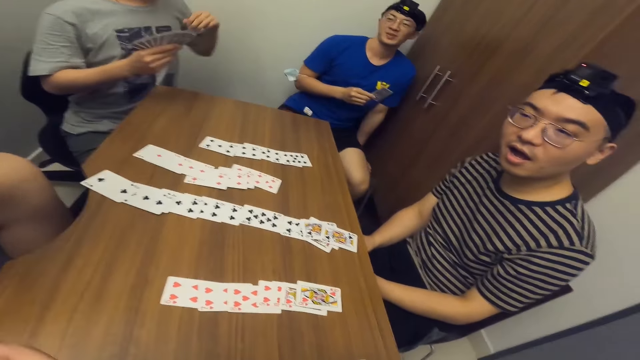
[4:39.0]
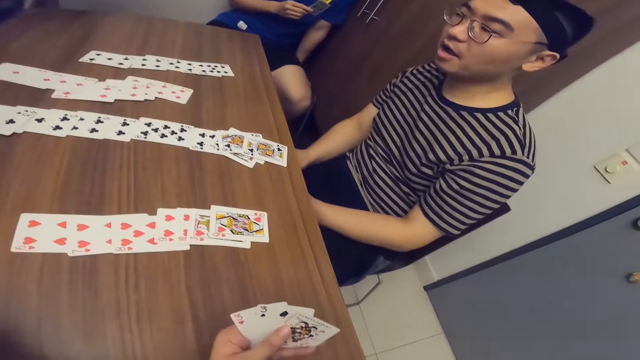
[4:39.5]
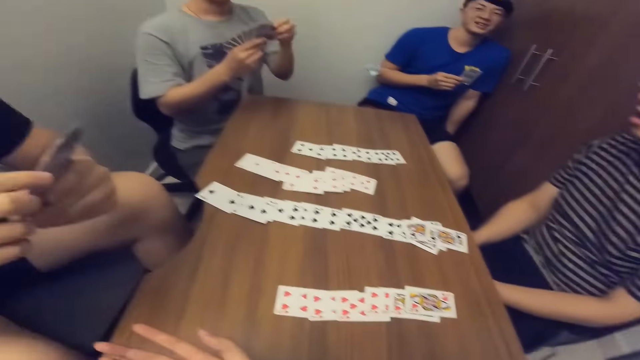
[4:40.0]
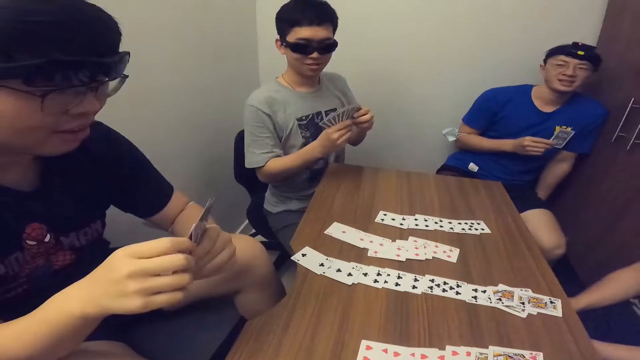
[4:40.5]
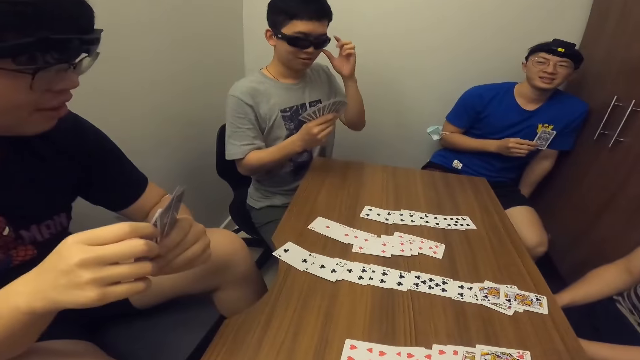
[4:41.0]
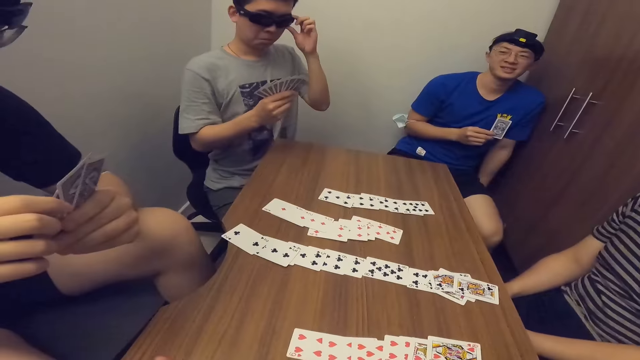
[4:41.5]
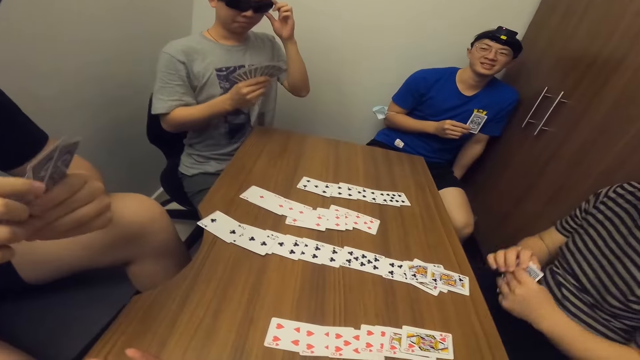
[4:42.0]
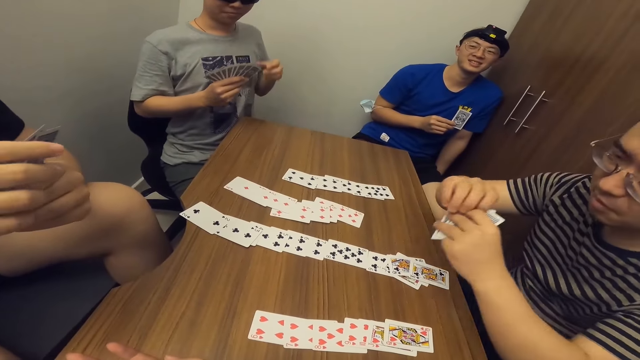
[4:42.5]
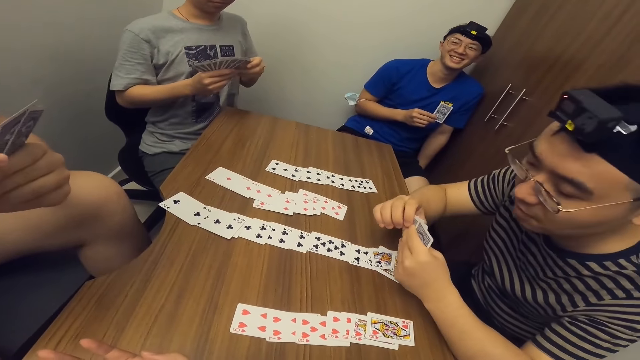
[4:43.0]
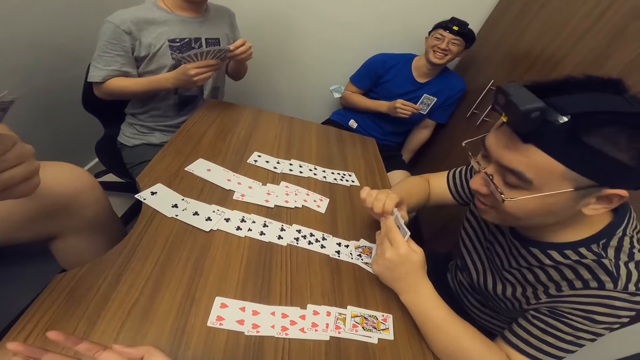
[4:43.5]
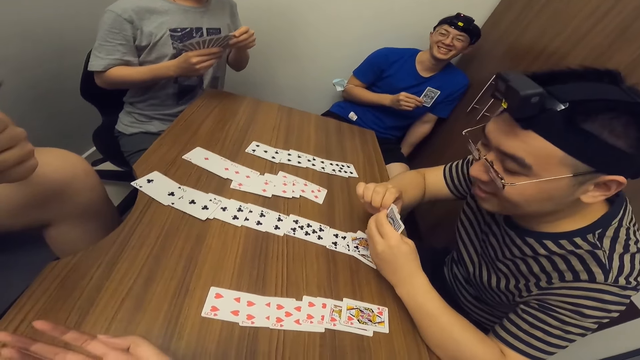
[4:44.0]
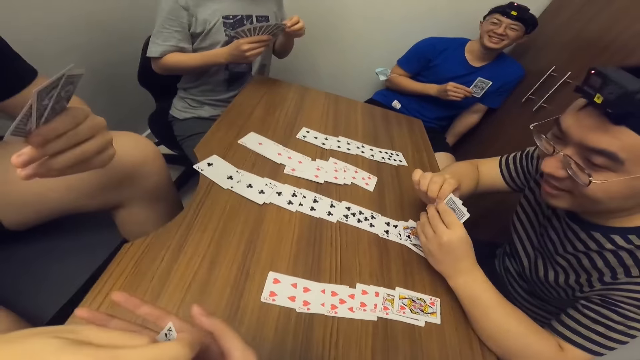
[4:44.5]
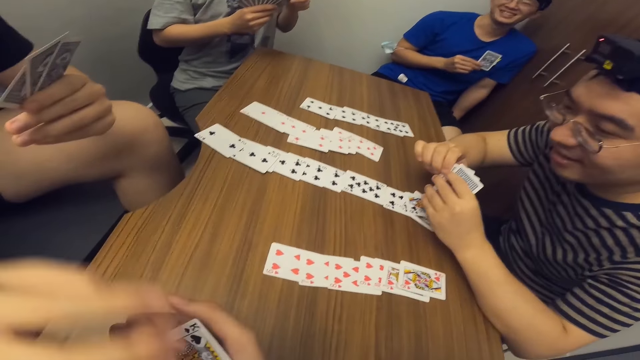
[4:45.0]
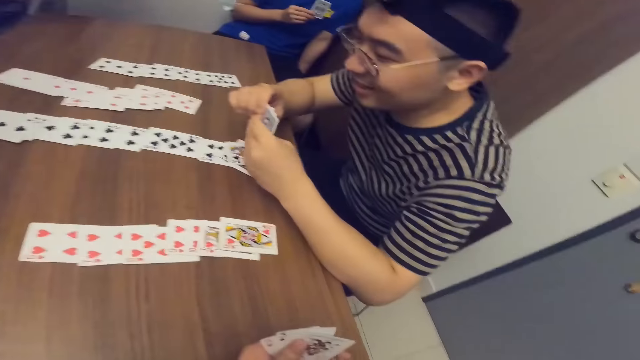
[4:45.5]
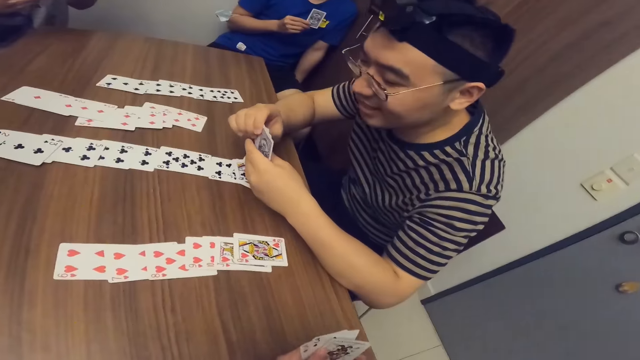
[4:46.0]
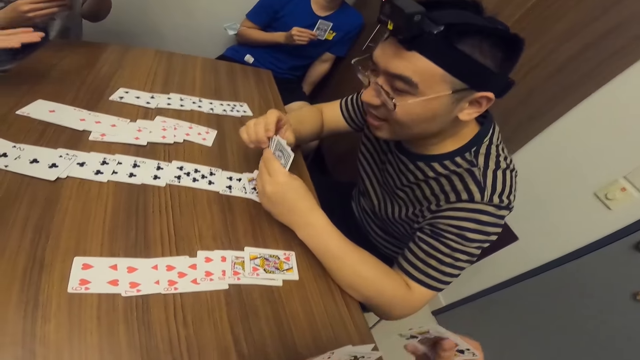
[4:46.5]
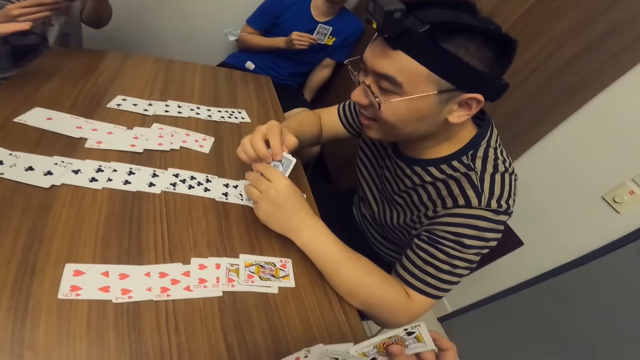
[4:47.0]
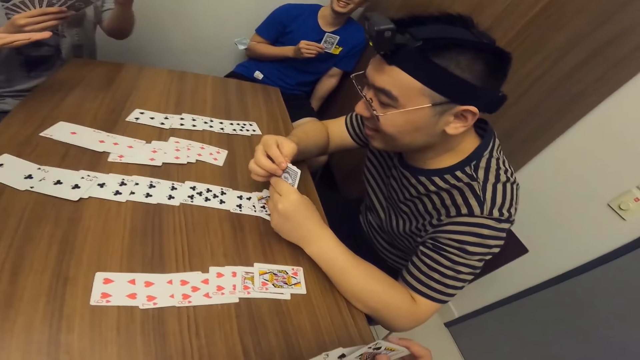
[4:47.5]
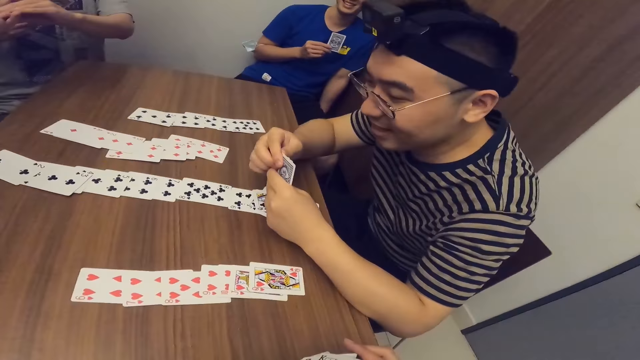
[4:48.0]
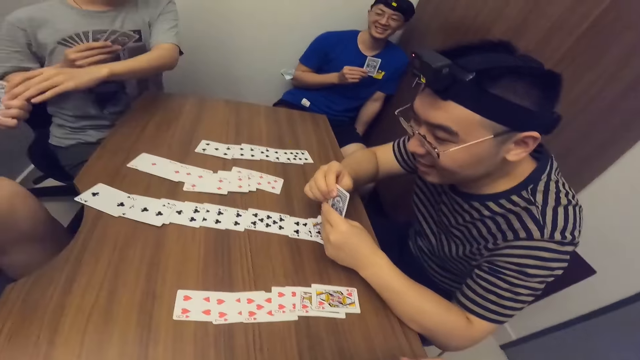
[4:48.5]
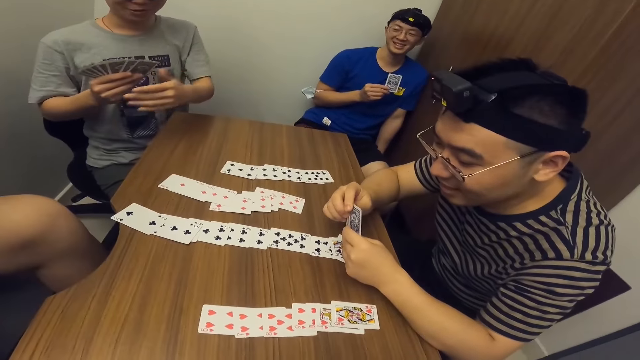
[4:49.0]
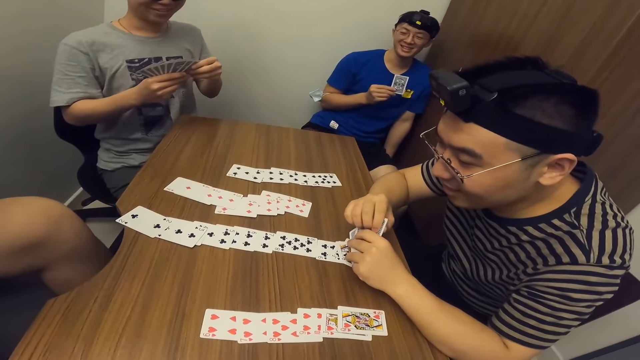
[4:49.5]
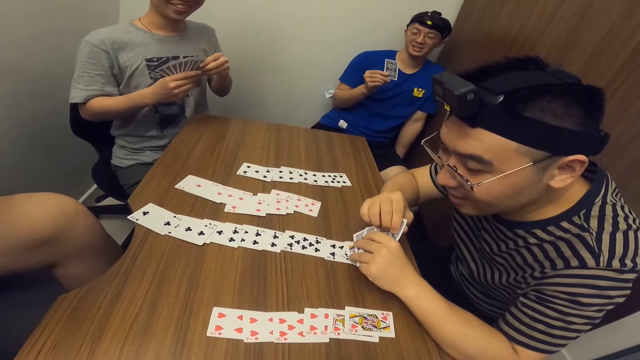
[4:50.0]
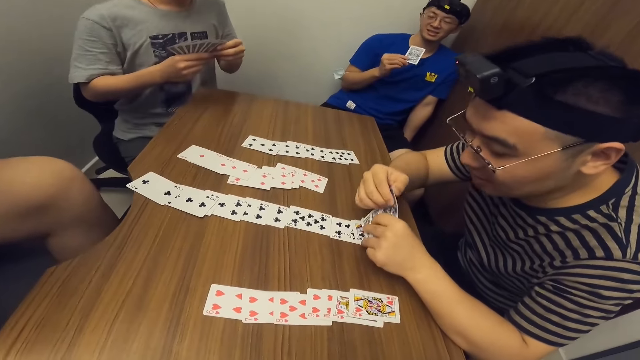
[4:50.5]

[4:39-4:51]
A man adjusts his glasses with his left hand. The camera wearer collects a card from another man with his right hand. The other man passes the card to the camera wearer with his right hand. A third man collects a card from a fourth man with his left hand. The fourth man passes the card to the third man with his left hand.

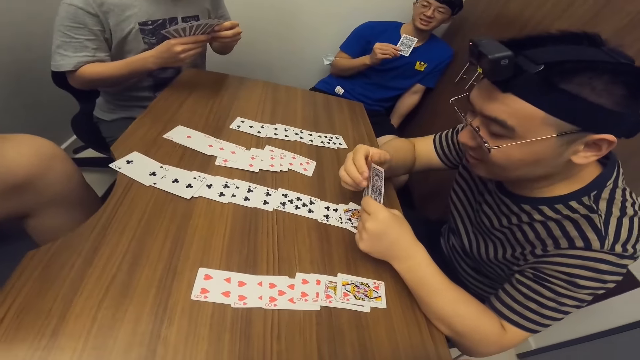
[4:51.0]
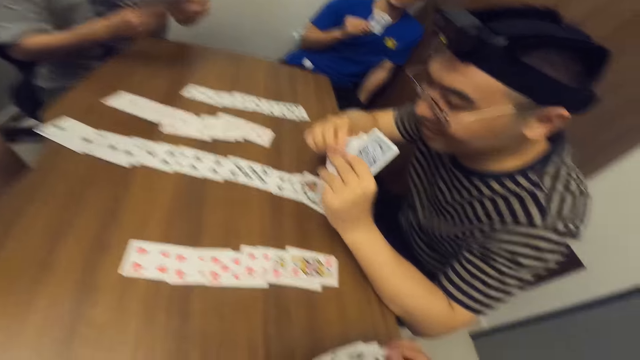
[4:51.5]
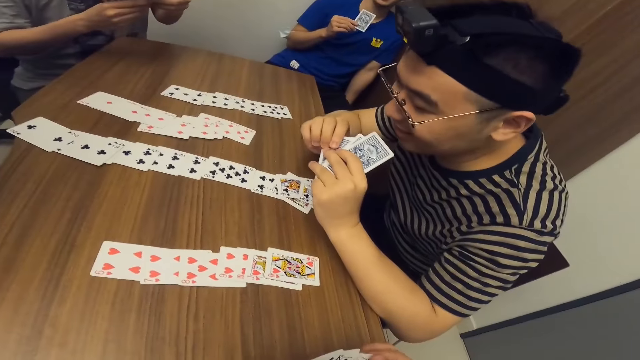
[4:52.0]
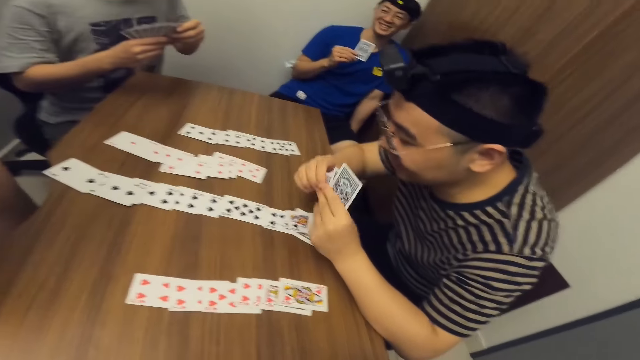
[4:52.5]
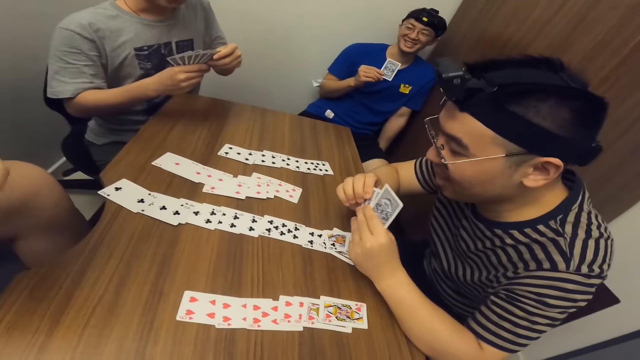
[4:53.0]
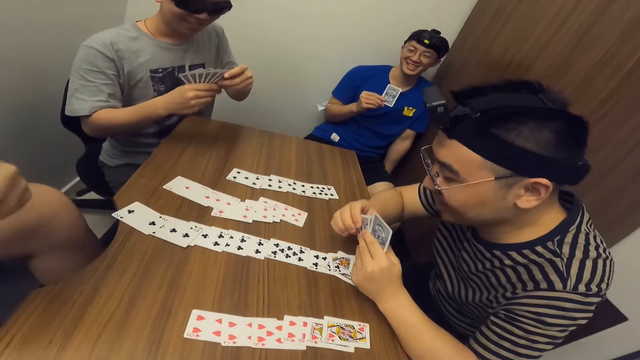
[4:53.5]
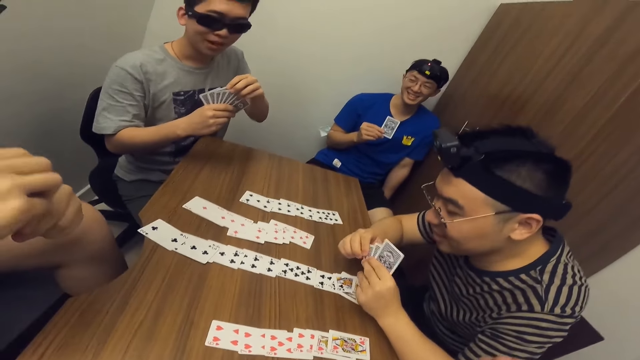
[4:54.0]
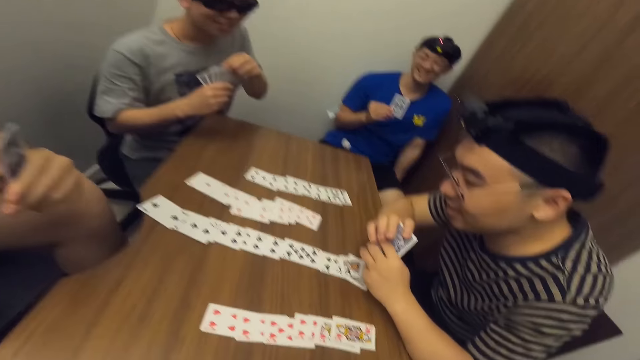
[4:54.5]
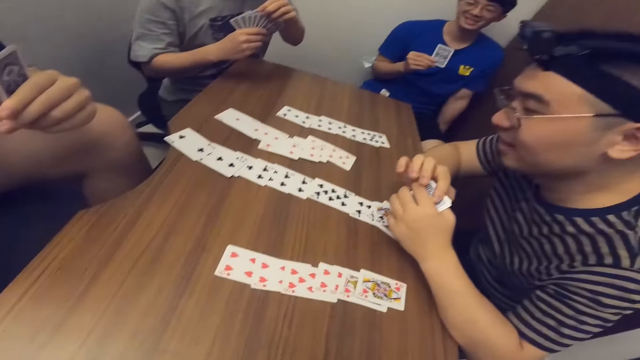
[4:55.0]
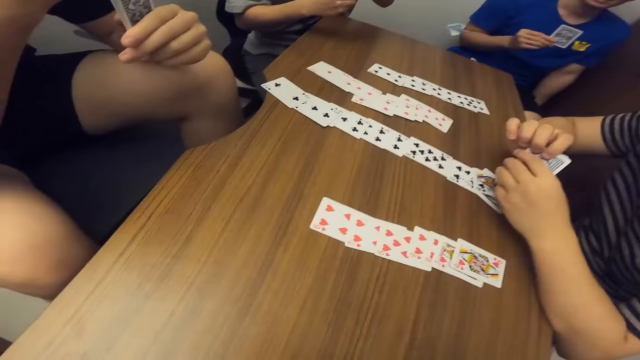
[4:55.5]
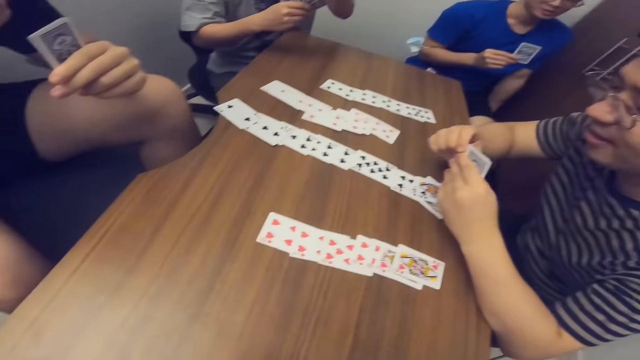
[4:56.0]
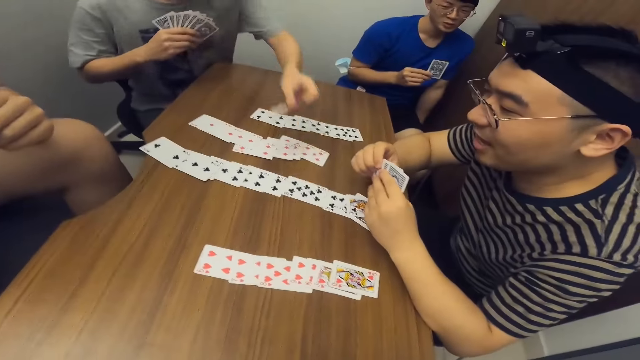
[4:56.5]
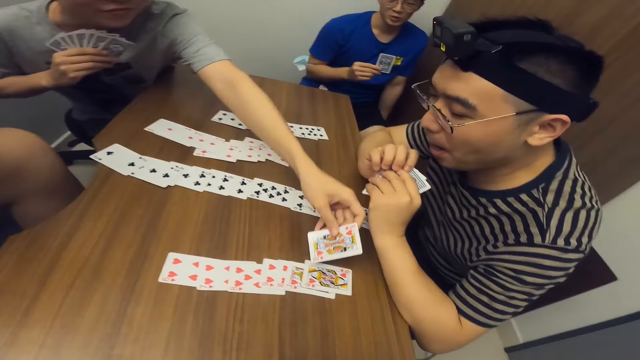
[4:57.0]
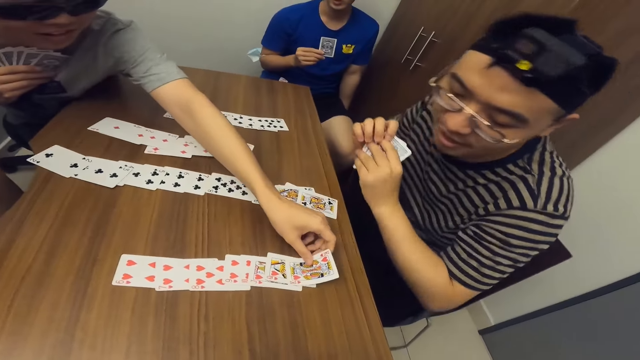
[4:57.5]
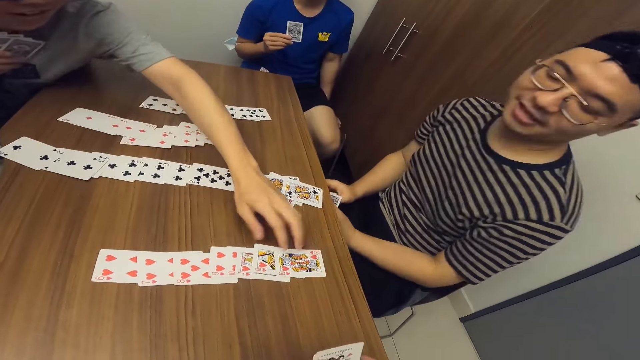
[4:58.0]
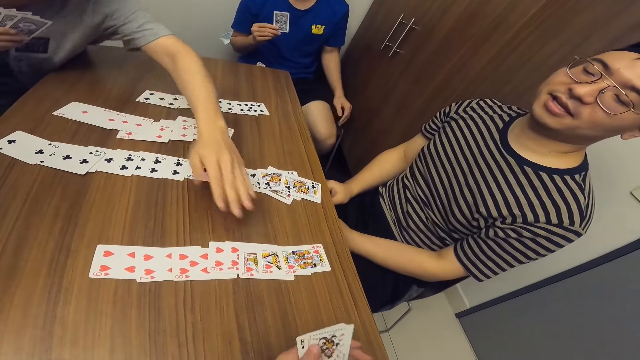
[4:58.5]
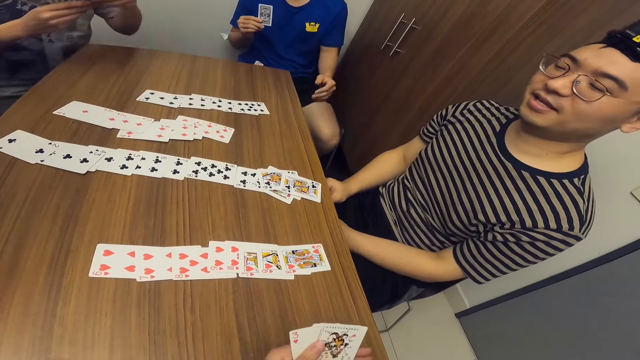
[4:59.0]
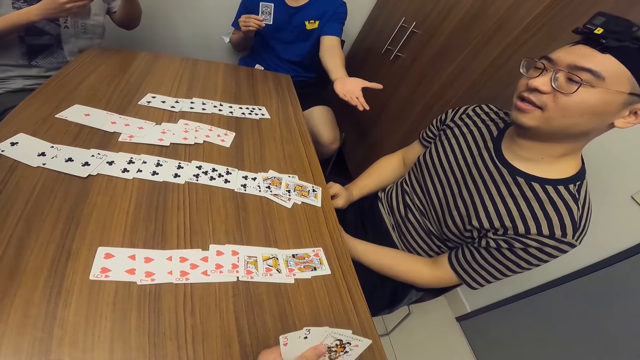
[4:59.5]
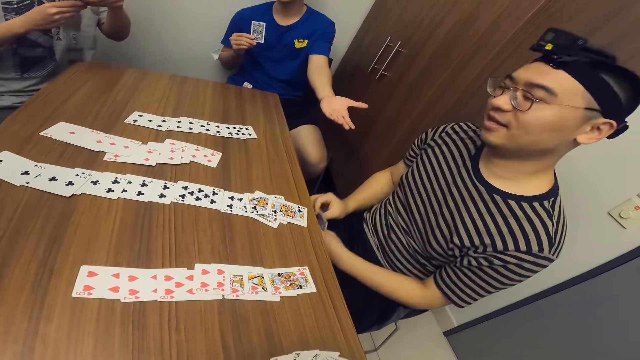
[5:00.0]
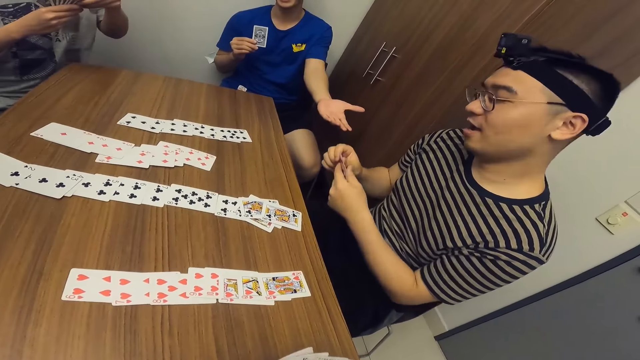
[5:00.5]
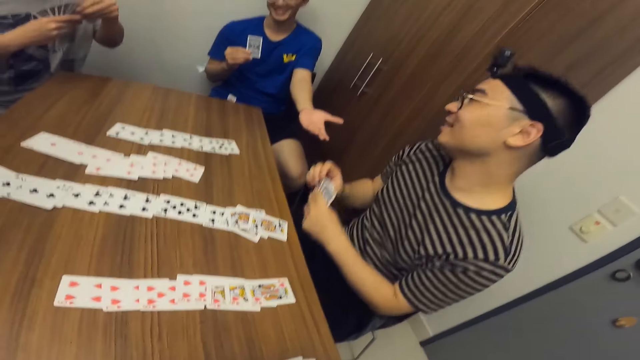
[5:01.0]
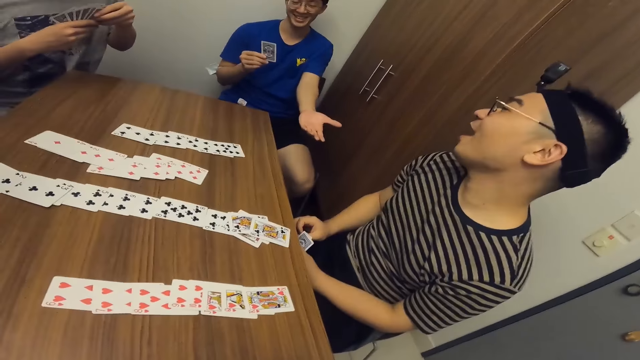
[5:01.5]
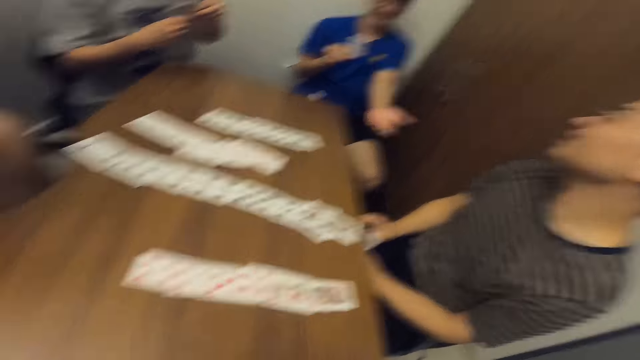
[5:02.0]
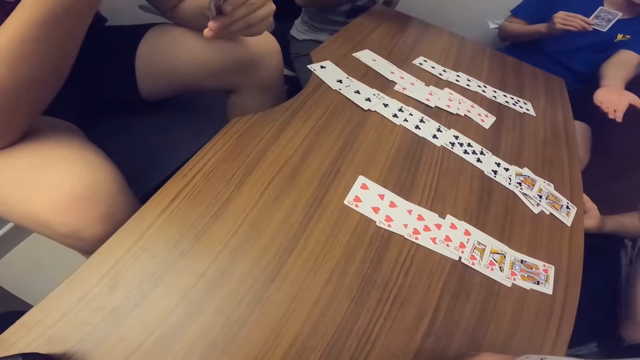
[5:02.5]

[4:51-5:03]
A man drops a card. Another man places a card on the table with his left hand. A third man leans back on his seat. A fourth man lifts his hand. The third man talks.
